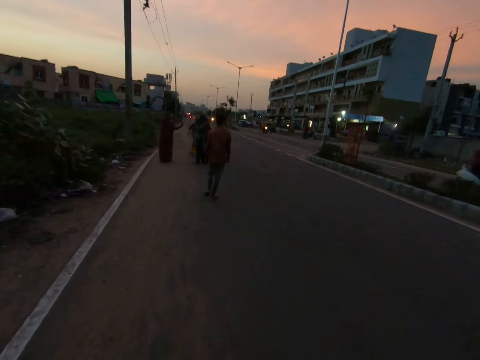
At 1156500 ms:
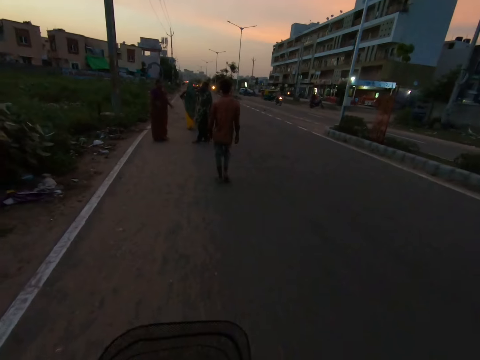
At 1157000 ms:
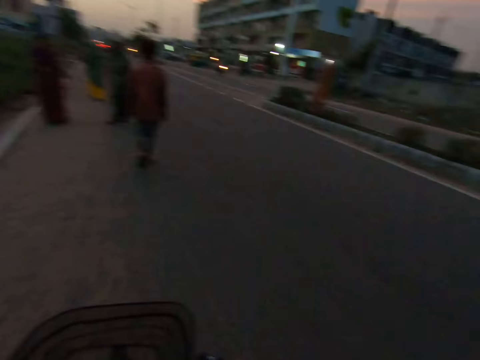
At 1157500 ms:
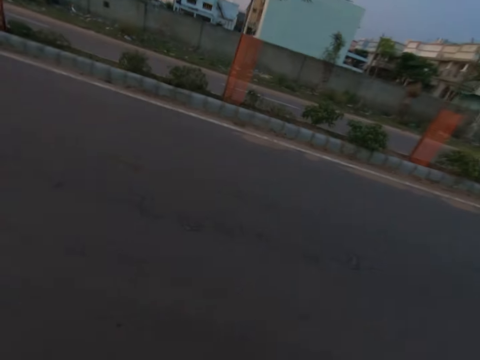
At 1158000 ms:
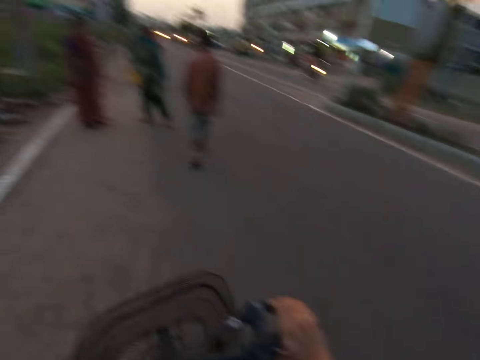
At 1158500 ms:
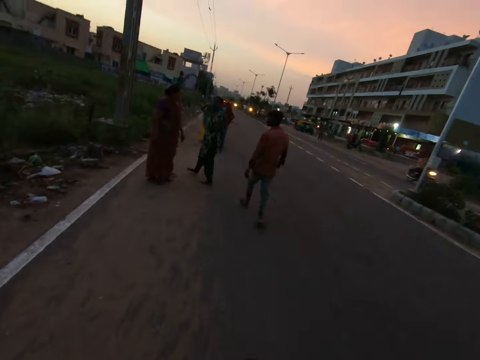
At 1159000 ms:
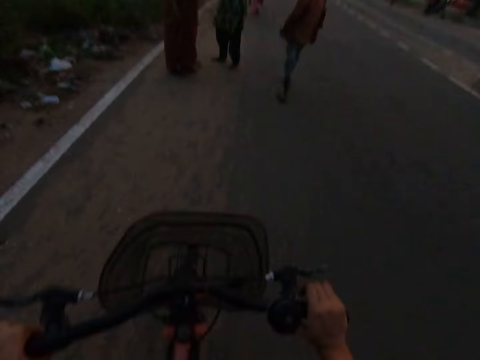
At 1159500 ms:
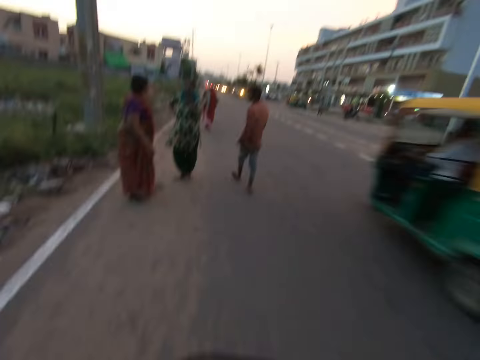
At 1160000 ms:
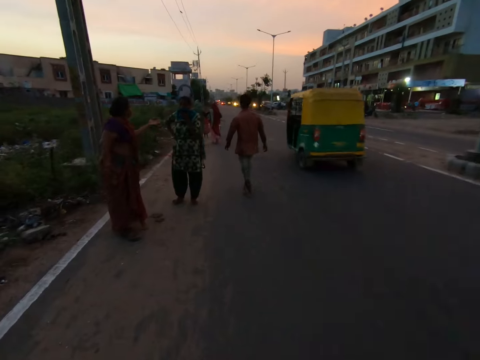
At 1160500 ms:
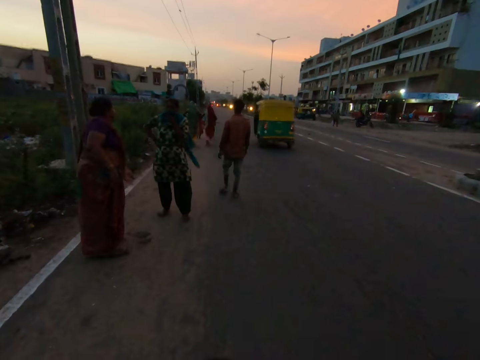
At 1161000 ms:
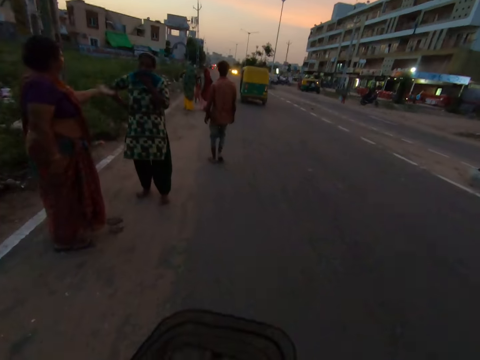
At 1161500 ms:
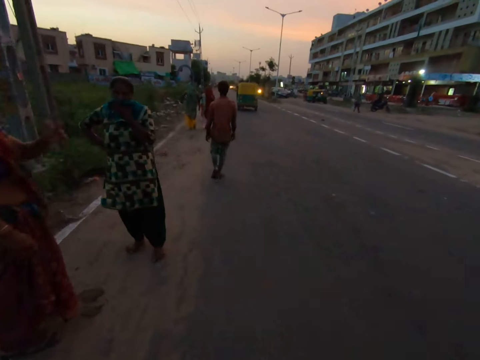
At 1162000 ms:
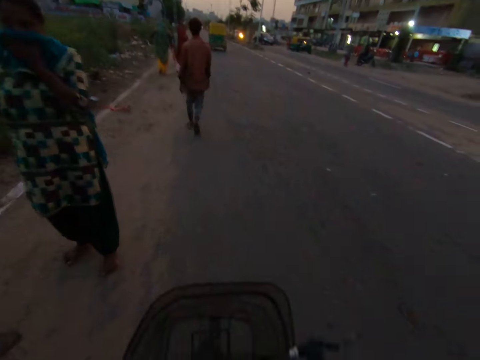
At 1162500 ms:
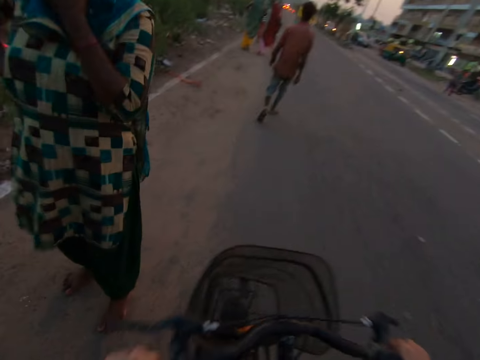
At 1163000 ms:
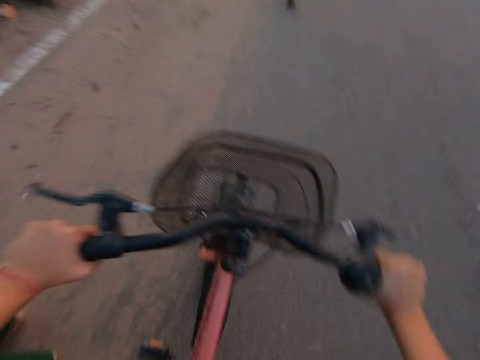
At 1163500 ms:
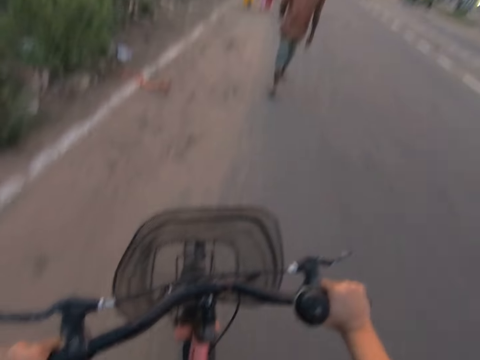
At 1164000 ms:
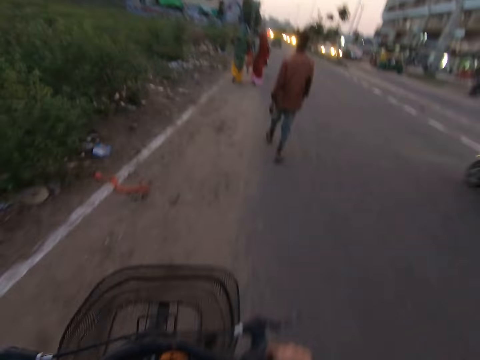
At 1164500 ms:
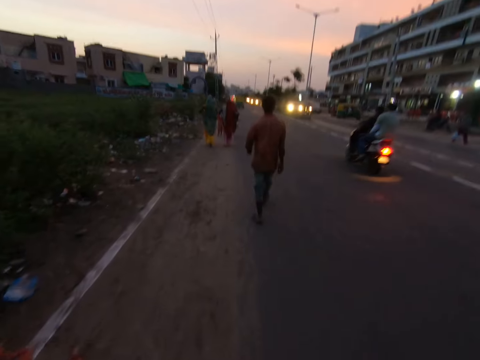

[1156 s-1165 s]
The camera wearer looks around. They ride a bicycle.

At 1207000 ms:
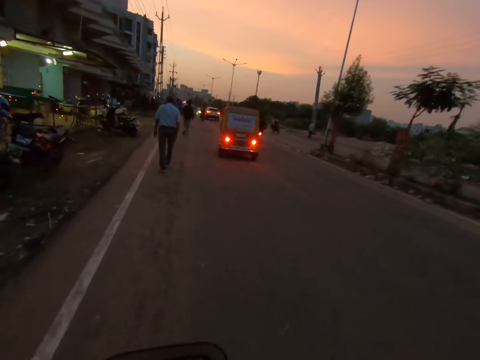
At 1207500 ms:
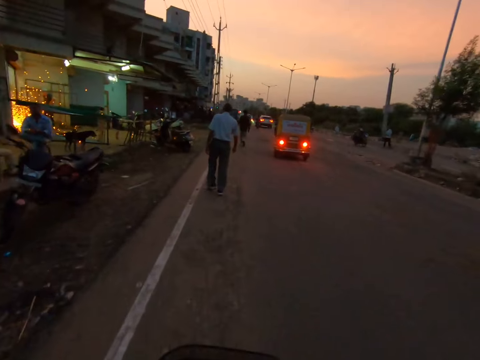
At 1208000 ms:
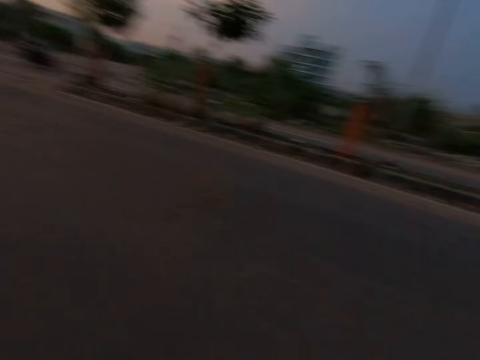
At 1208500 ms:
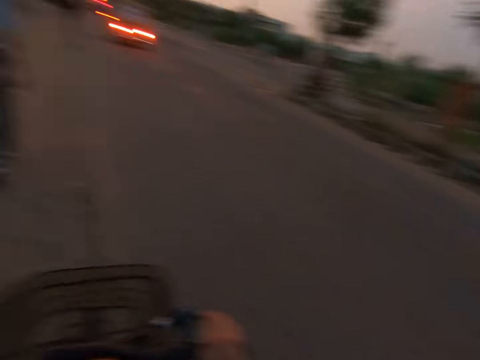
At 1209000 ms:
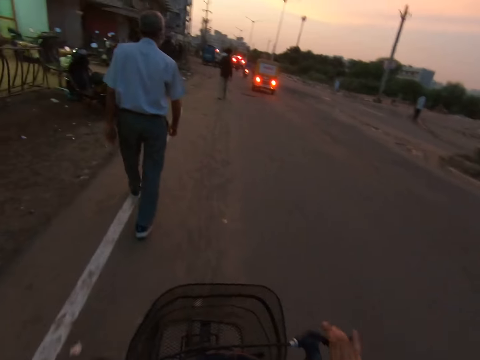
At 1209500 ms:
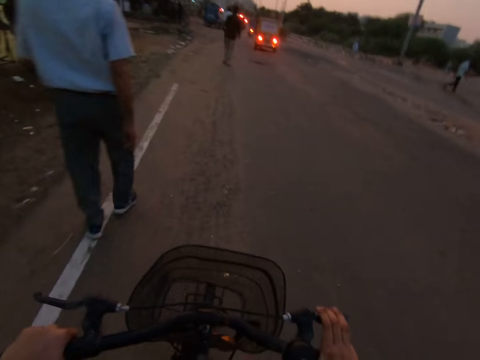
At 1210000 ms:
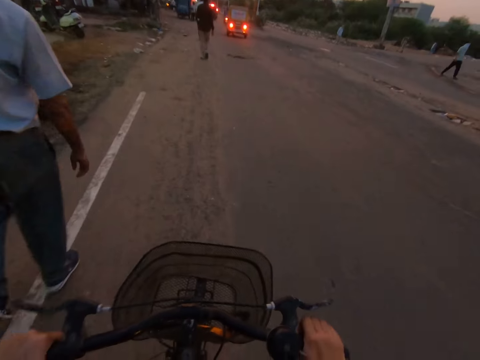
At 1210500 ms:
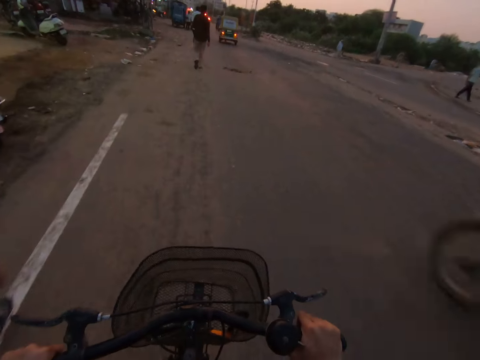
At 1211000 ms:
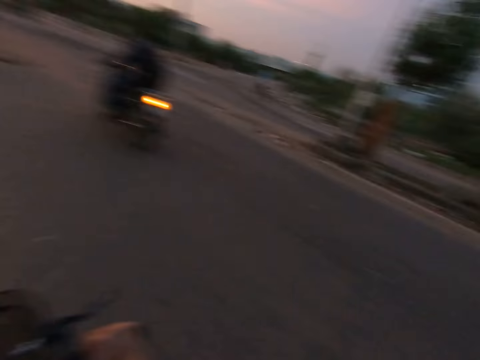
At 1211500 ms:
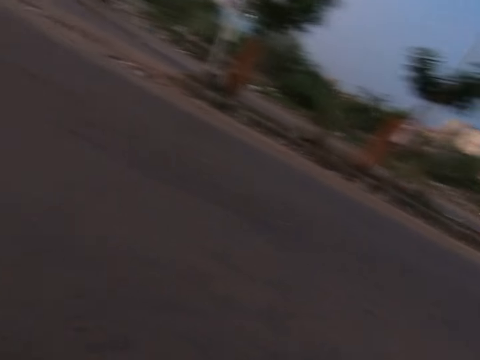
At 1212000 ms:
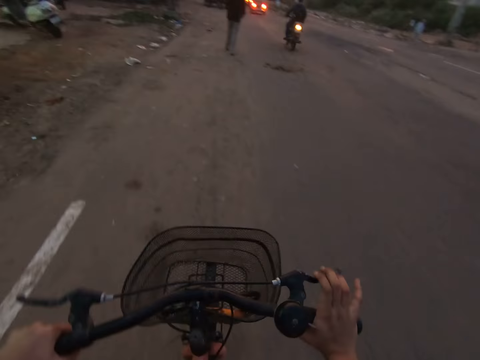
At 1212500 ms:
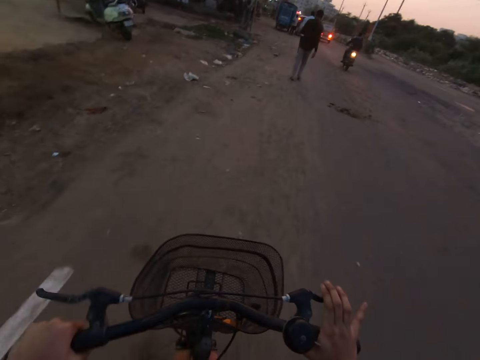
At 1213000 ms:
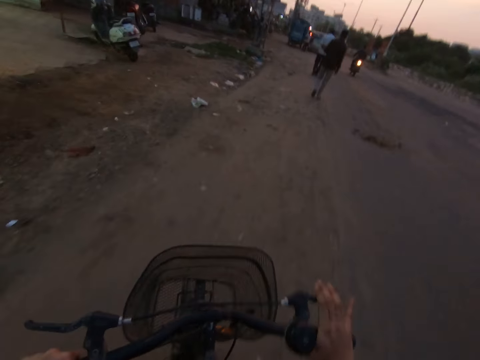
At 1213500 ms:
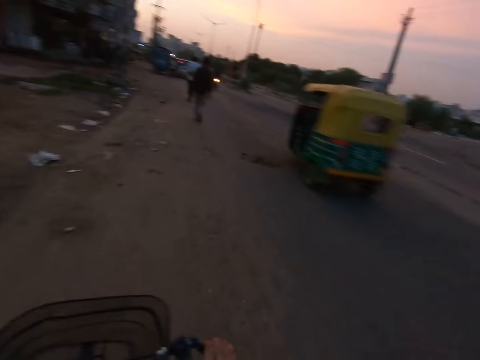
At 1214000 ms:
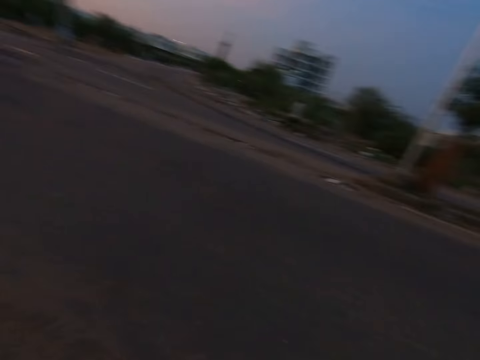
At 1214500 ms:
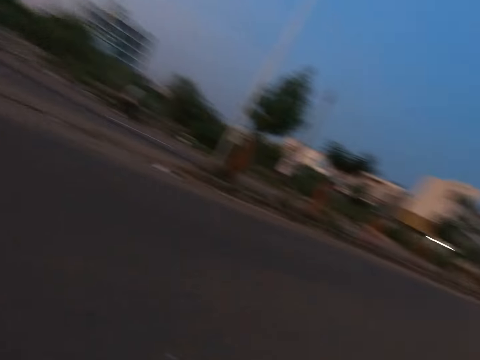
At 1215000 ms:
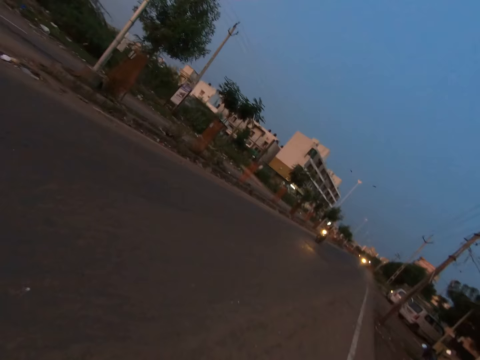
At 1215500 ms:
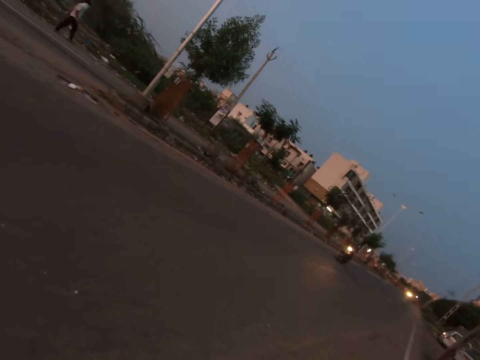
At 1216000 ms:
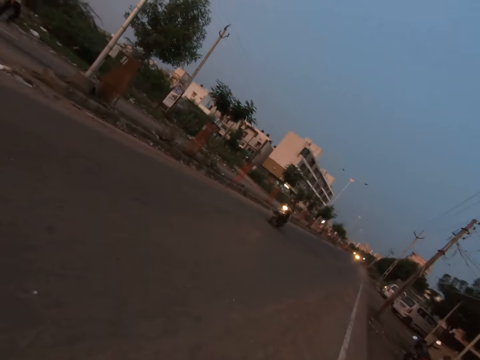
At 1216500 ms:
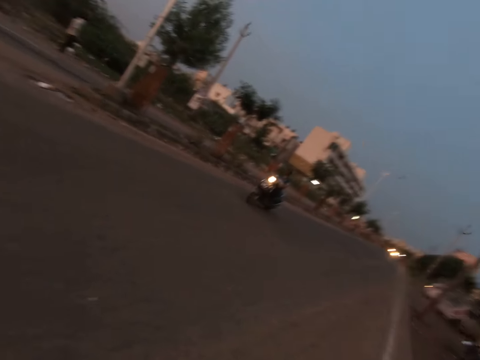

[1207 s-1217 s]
The camera wearer rides a bicycle. They look around. They look around again.

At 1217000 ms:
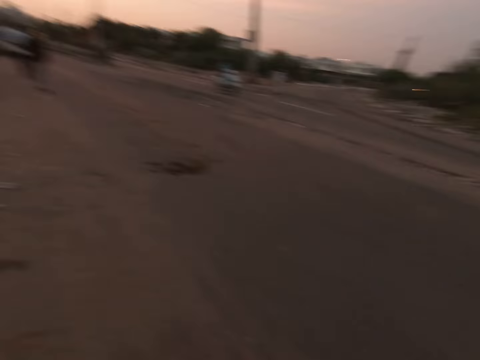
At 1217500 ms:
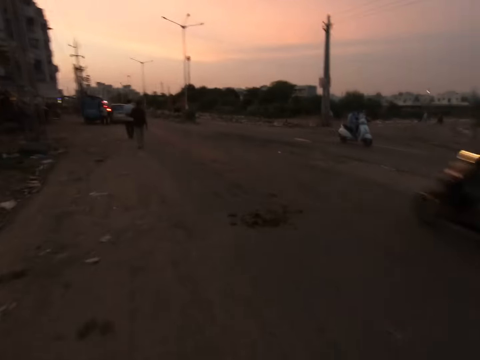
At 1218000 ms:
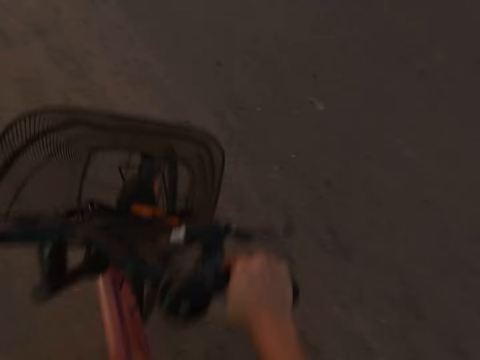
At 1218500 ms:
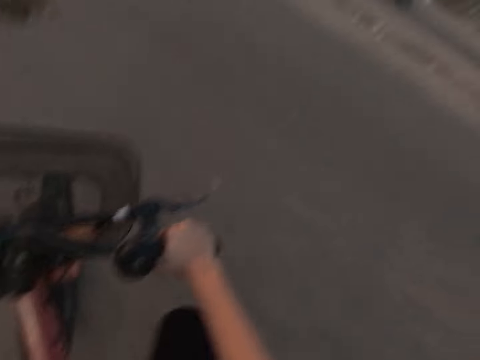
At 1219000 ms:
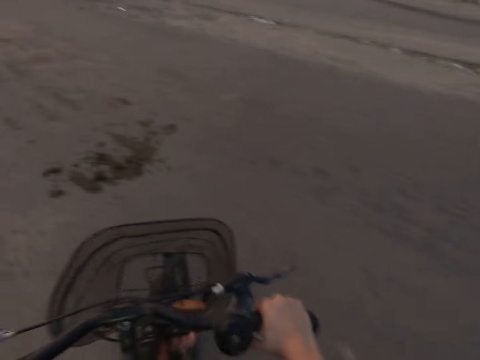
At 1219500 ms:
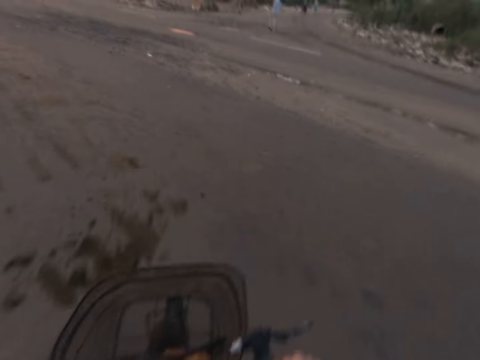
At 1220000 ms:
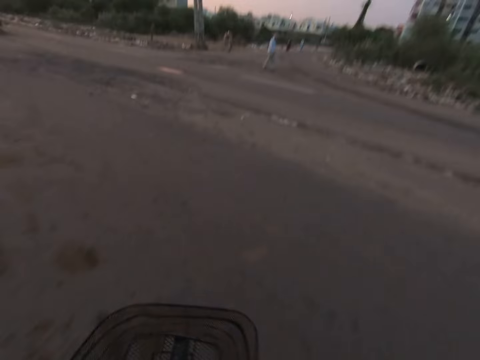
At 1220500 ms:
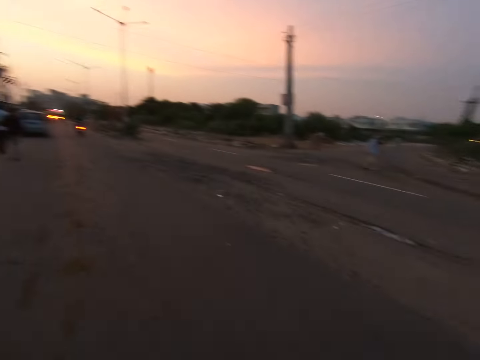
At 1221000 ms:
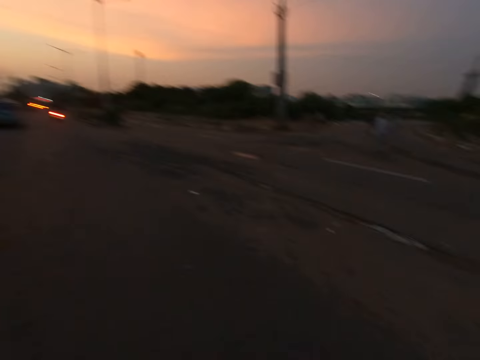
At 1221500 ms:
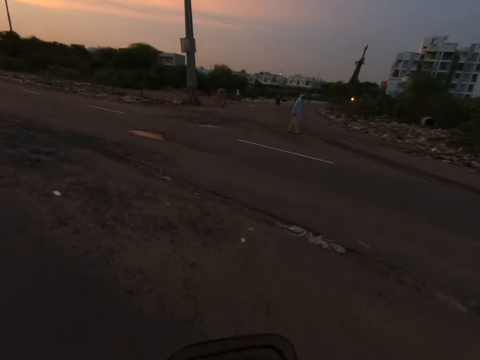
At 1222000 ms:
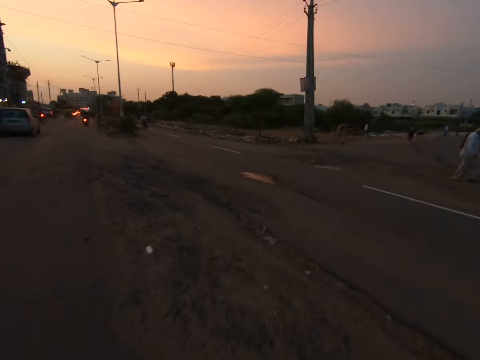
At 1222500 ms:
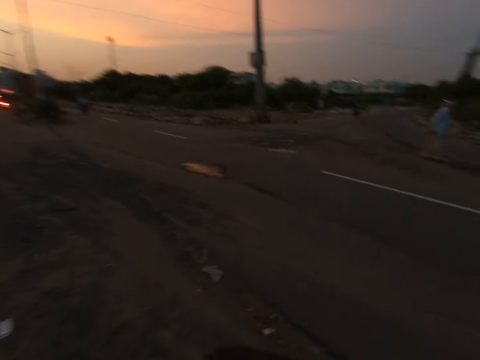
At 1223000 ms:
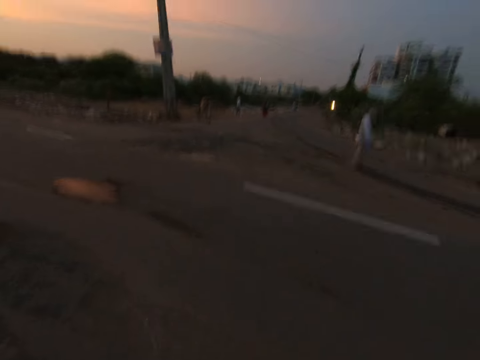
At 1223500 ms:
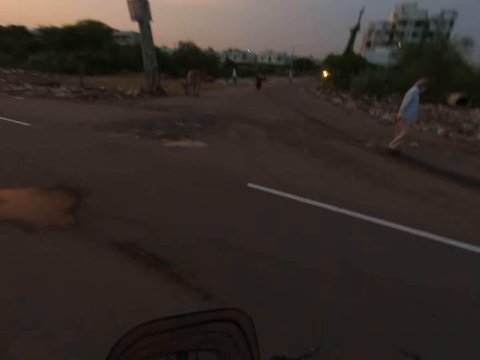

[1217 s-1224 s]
The camera wearer rides a bicycle. They cross the road.
